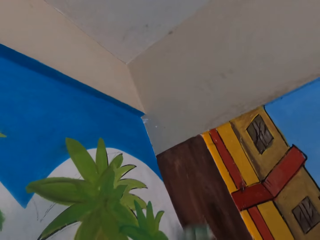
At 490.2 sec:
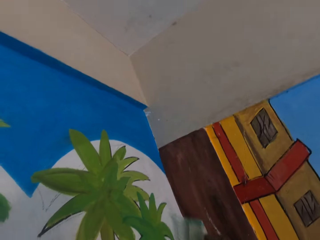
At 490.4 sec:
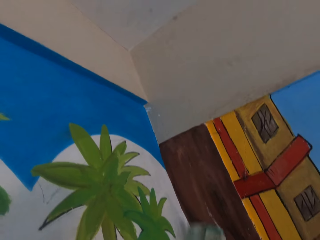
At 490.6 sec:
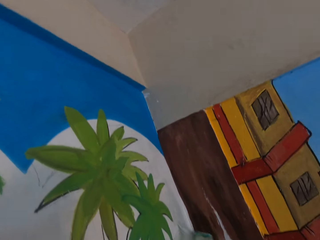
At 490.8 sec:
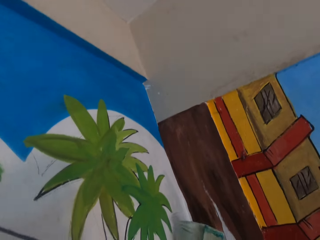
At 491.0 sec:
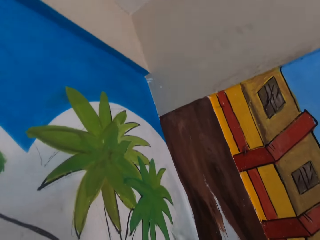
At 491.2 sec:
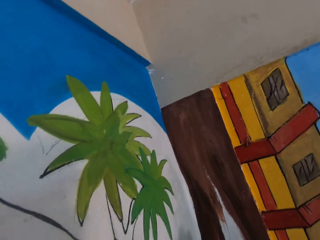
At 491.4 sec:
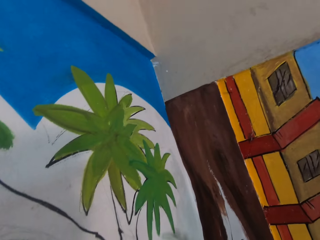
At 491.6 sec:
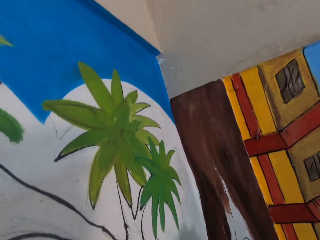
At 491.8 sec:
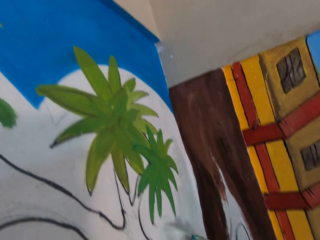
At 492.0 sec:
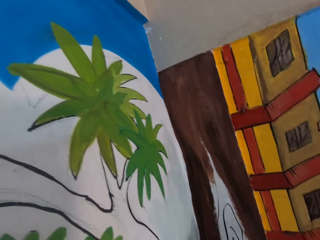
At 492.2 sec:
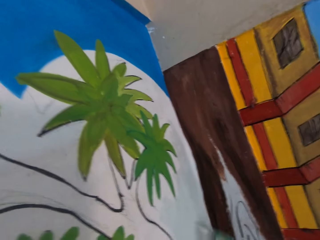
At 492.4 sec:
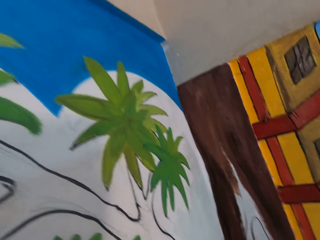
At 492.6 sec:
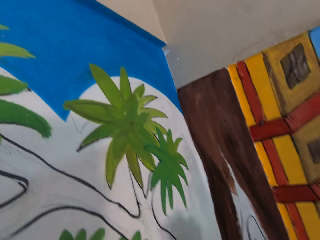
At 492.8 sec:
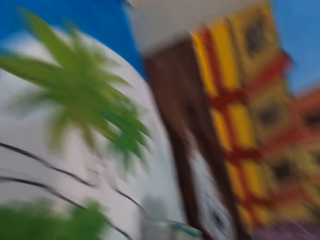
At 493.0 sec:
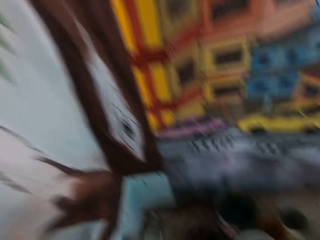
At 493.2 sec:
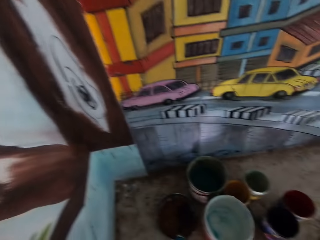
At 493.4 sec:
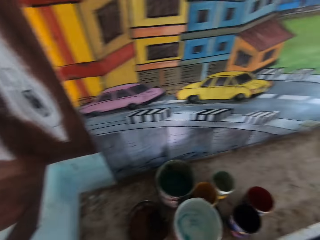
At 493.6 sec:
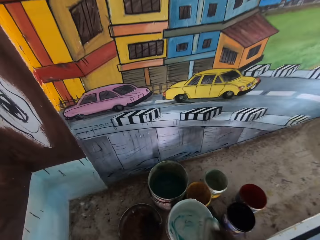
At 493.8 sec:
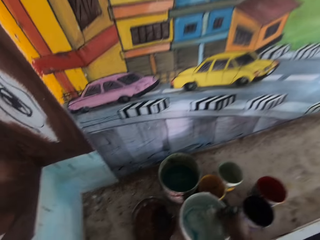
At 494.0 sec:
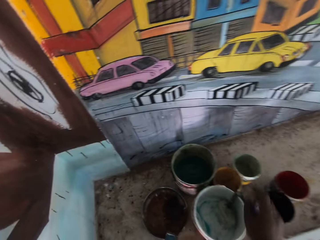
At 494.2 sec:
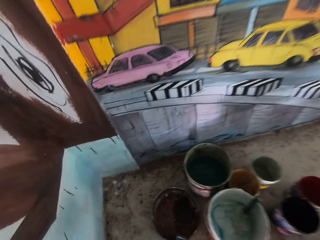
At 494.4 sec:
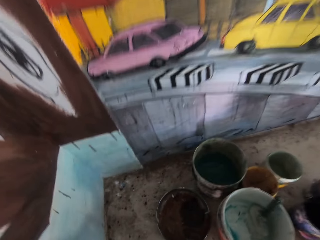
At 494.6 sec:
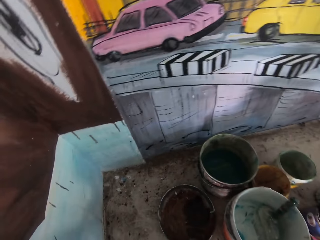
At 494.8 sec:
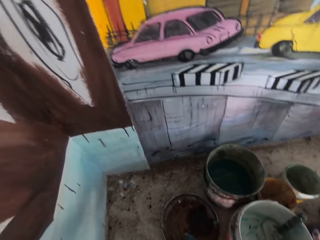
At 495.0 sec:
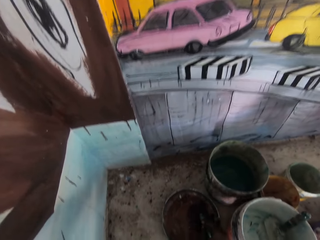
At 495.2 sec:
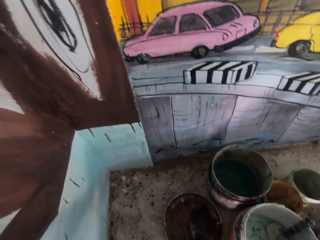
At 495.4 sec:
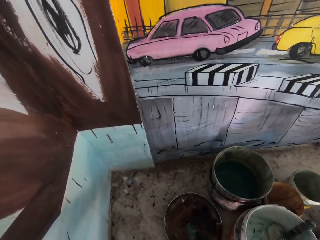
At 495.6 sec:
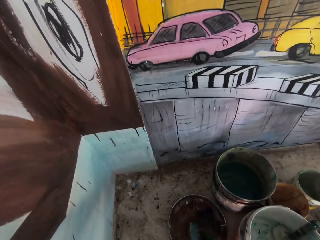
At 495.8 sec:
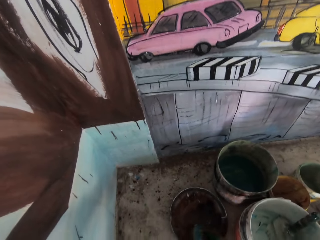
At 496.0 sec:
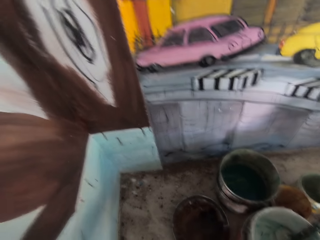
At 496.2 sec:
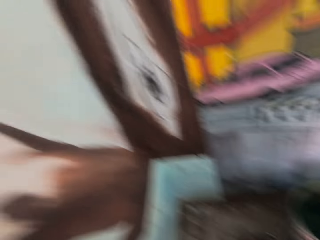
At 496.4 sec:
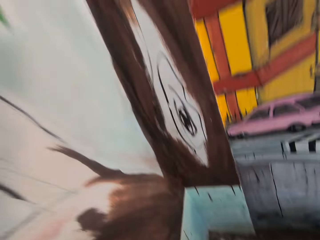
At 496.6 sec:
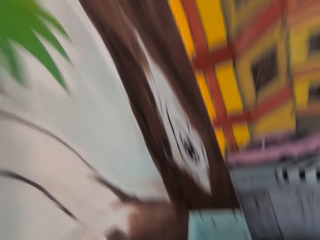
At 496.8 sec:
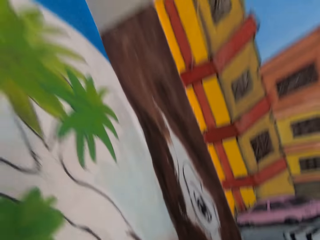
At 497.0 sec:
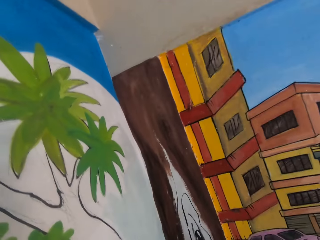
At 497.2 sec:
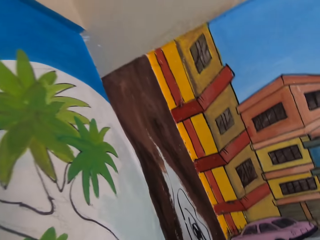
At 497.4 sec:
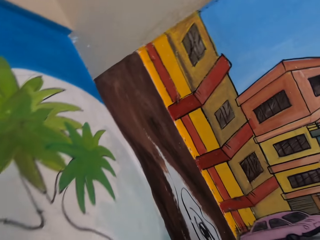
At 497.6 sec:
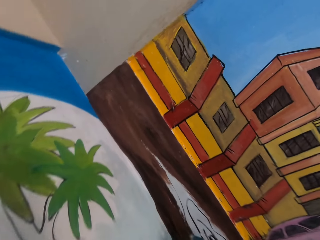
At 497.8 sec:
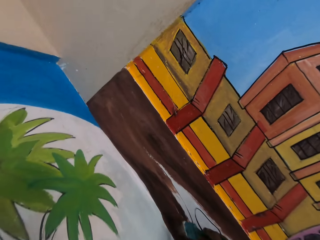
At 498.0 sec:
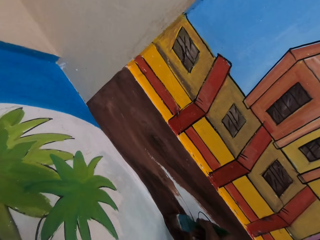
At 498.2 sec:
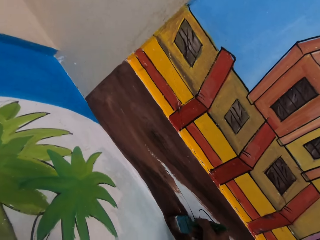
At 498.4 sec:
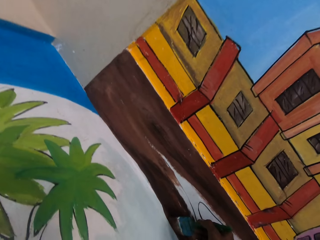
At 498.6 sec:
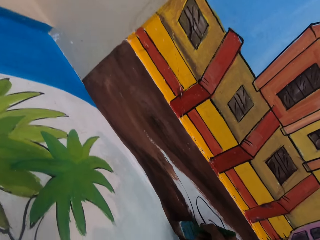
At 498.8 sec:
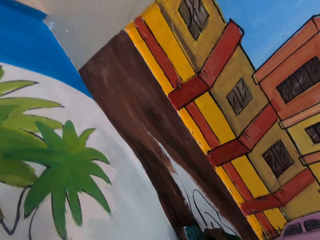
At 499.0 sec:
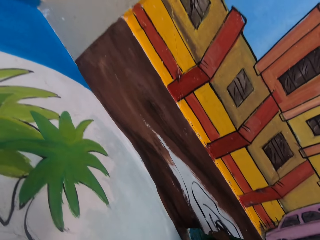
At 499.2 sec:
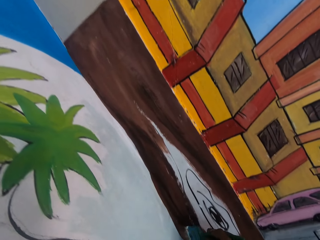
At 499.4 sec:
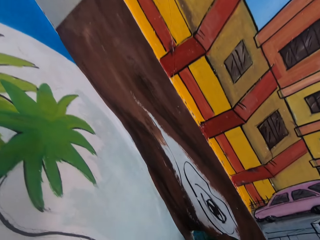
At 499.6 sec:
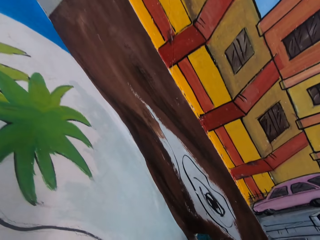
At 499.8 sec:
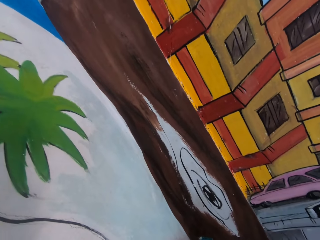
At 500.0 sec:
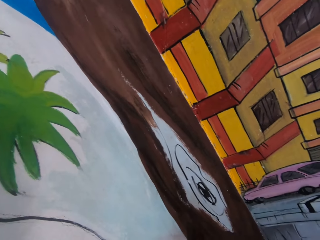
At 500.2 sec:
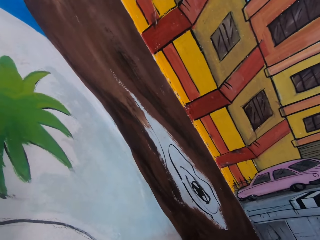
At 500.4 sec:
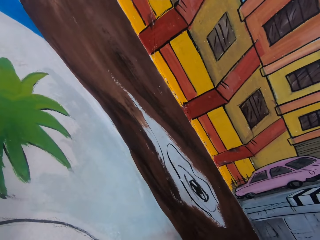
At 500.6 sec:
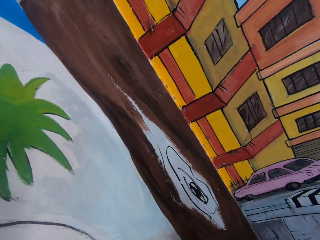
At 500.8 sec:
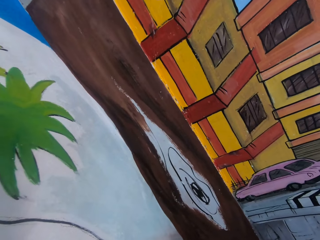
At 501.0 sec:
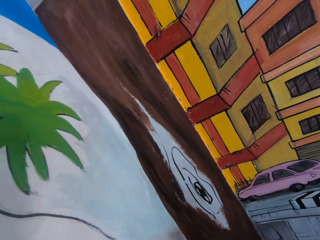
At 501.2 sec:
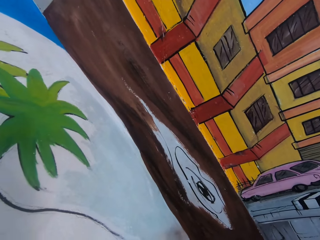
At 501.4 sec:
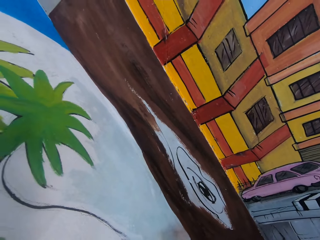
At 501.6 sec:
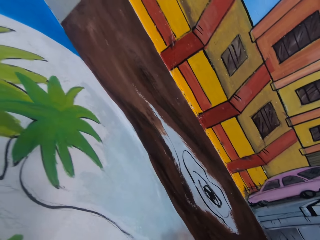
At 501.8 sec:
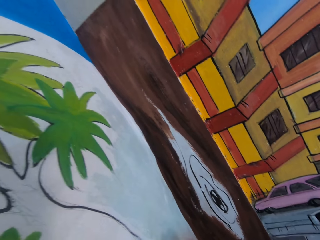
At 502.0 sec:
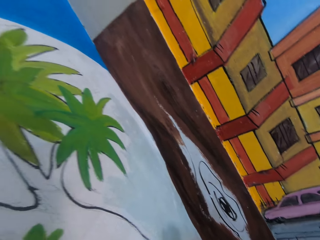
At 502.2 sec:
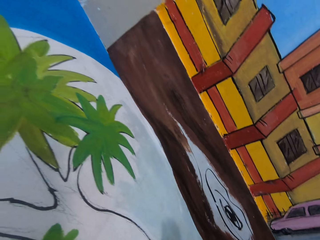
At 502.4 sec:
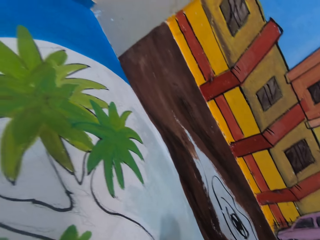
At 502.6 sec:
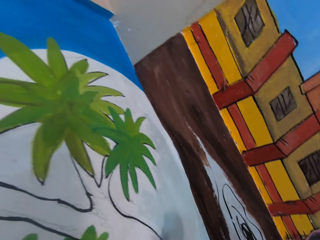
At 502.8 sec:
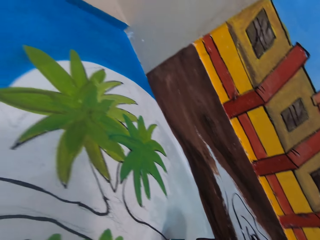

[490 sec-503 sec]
The camera wearer drops the paintbrush in paint in a bucket. They dip the paintbrush in brown paint in the bucket on the table. They paint an image on a wall using the paintbrush.

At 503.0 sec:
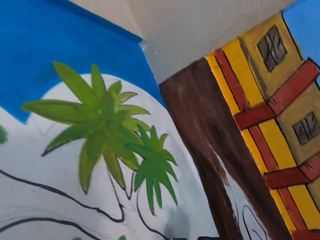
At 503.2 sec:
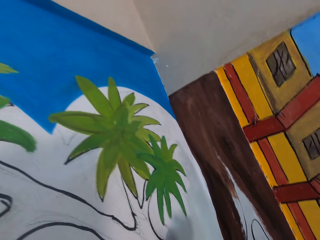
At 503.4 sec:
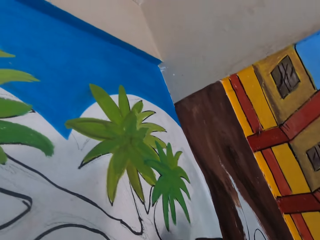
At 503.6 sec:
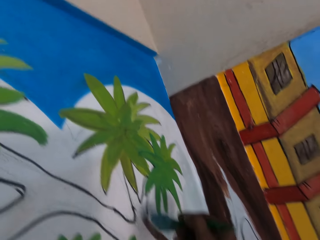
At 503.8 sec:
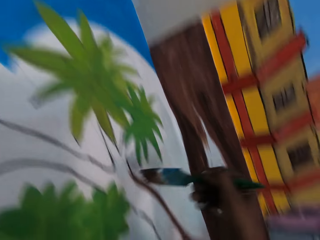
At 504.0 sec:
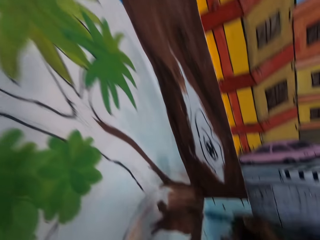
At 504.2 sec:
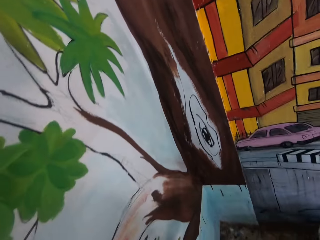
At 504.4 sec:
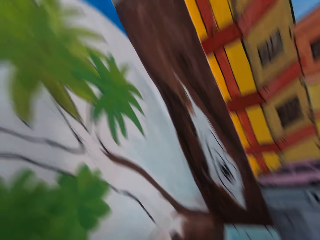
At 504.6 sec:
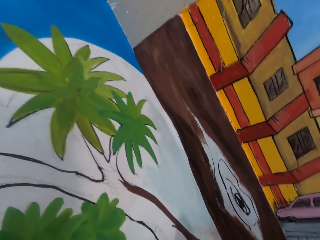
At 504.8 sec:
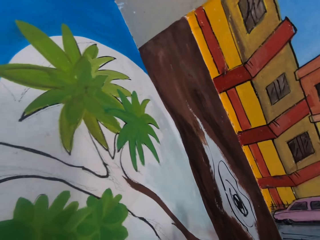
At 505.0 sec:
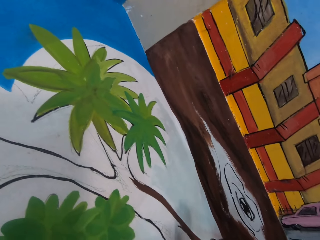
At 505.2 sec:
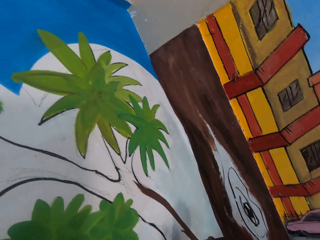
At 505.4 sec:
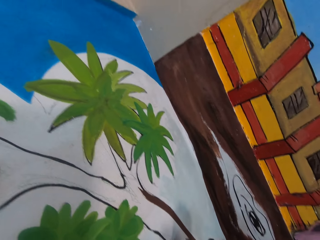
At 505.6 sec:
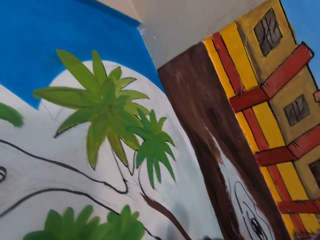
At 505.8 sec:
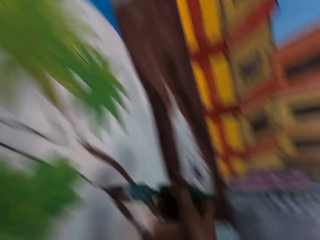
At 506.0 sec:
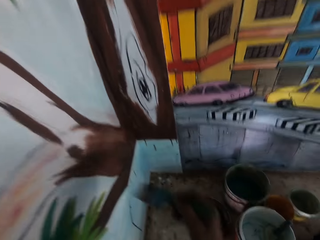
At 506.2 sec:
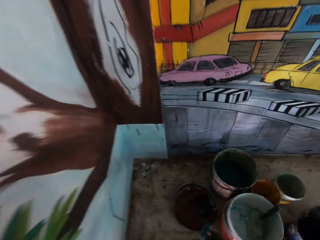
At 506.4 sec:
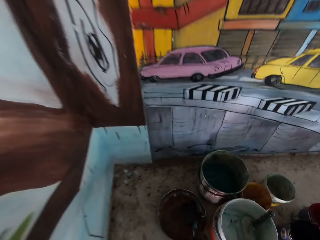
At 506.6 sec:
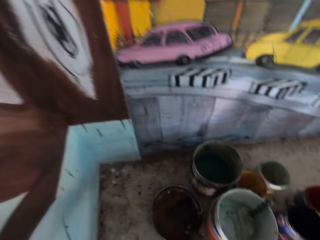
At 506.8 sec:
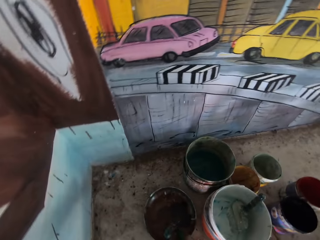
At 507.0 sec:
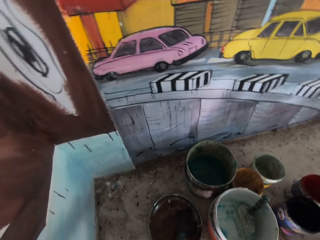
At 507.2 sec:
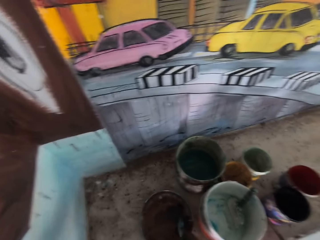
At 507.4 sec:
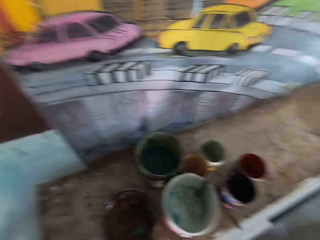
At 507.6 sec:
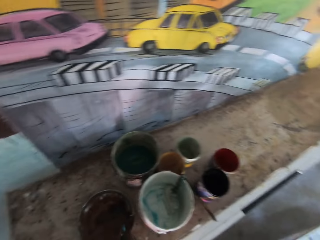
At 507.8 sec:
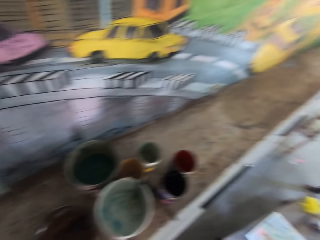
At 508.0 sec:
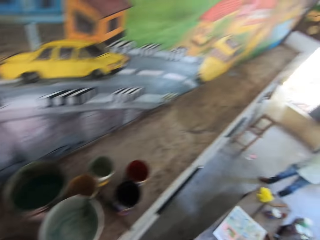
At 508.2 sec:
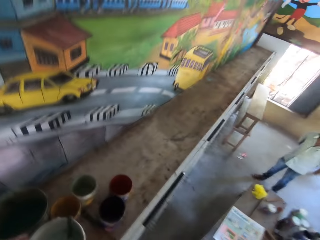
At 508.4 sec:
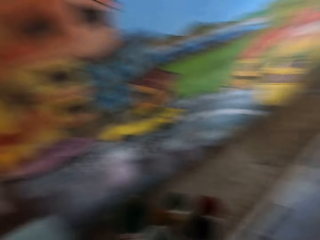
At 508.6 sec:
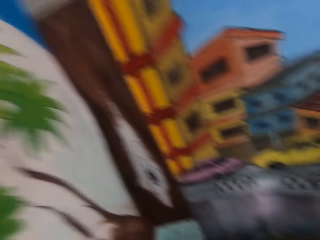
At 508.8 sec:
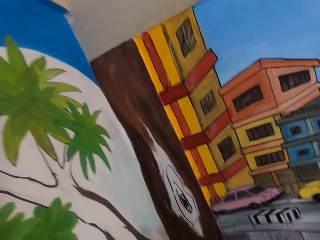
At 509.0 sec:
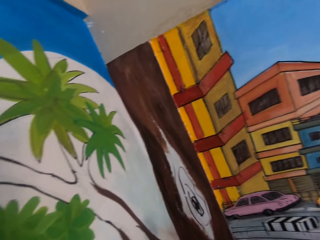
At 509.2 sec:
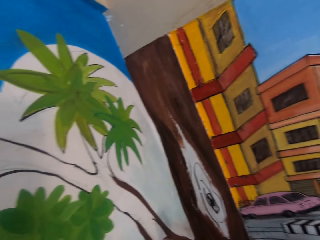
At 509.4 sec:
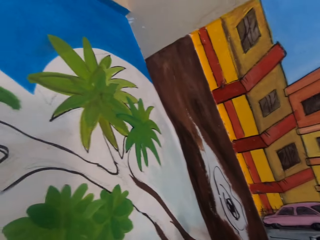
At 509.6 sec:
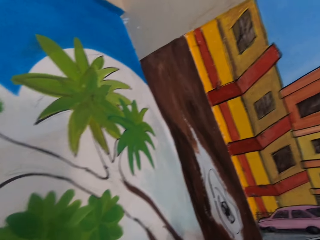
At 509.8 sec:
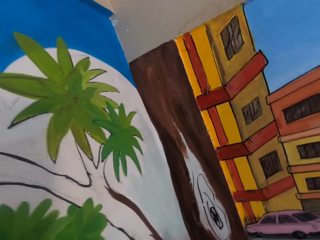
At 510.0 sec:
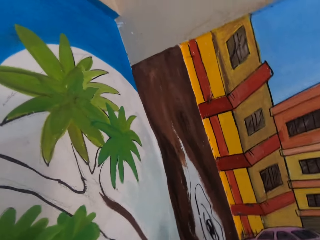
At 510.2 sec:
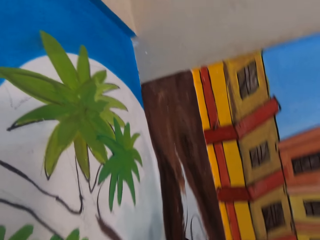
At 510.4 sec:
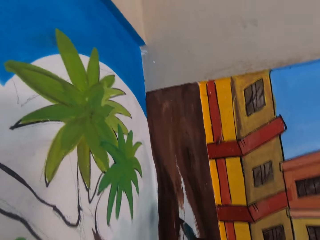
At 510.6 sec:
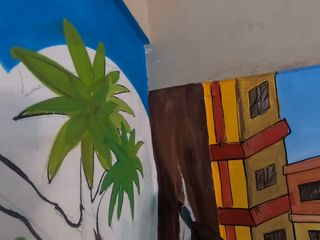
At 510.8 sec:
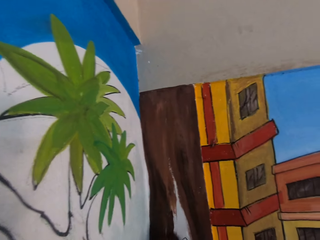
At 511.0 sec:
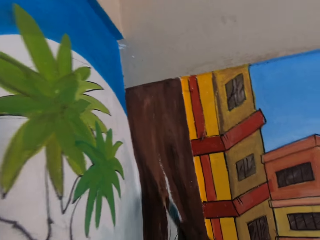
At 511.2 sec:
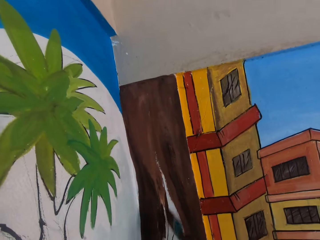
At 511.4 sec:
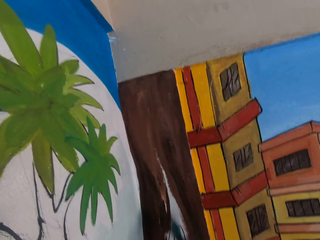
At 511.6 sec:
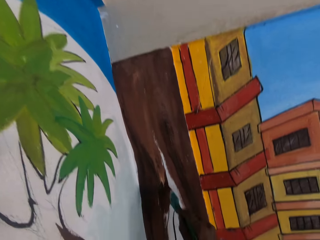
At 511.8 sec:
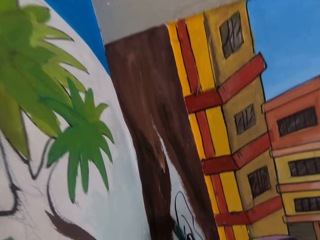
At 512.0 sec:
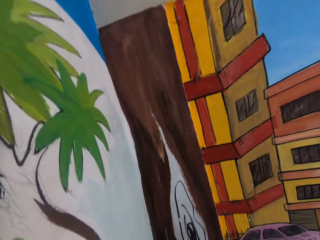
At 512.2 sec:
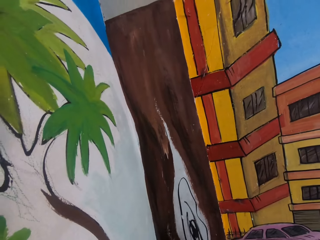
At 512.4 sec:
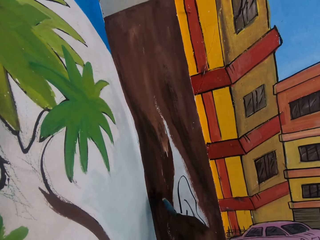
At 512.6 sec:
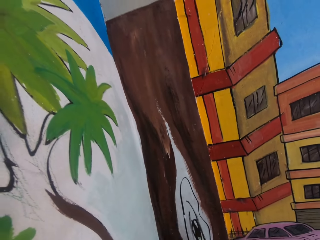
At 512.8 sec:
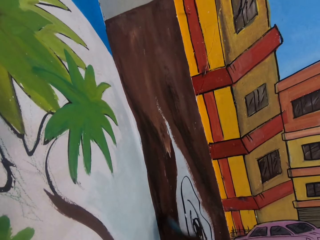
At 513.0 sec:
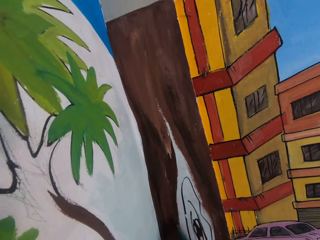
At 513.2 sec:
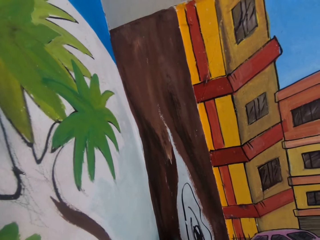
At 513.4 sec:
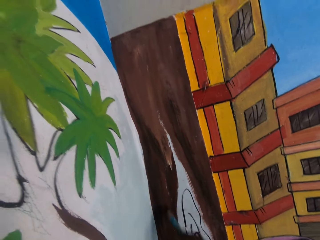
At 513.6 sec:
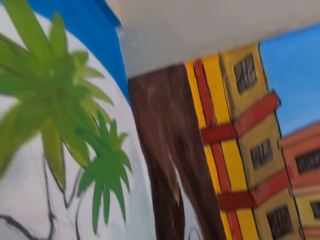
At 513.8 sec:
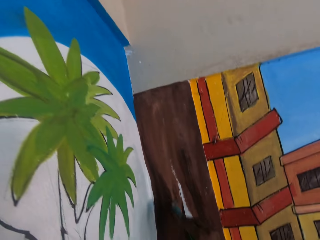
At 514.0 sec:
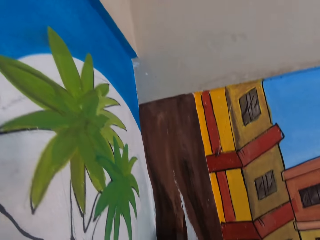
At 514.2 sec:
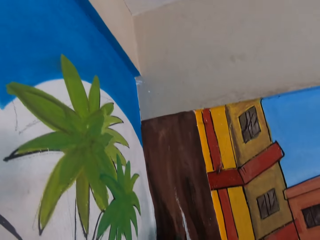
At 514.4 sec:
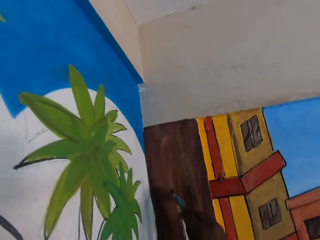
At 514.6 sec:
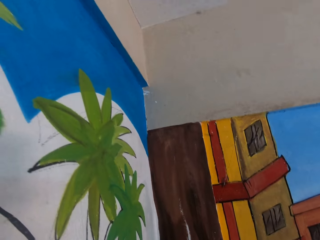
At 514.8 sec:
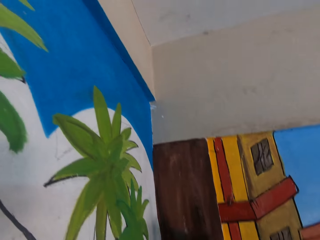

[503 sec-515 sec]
The camera wearer dips the paintbrush in brown paint in a bucket on the table. They look around. They paint an image on a wall using the paintbrush.
